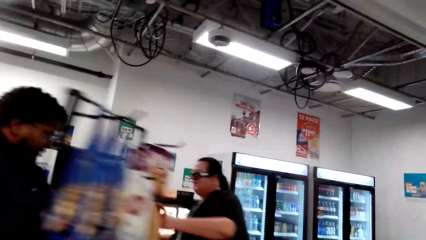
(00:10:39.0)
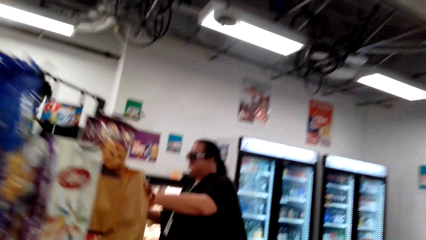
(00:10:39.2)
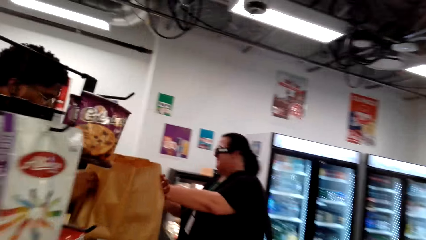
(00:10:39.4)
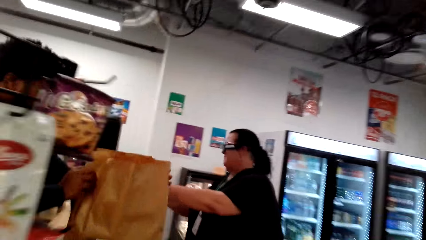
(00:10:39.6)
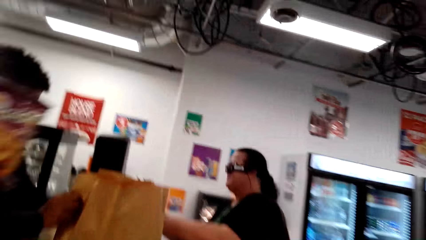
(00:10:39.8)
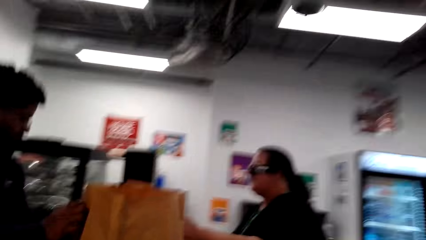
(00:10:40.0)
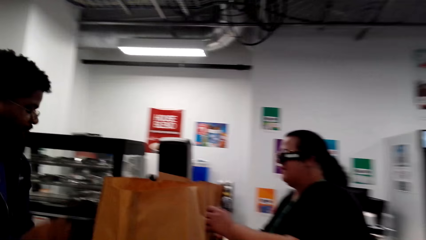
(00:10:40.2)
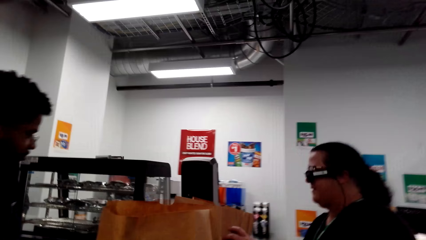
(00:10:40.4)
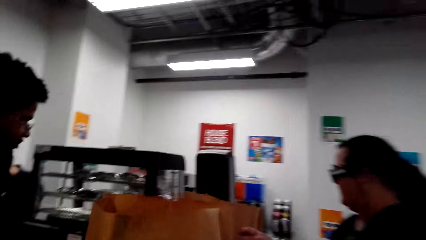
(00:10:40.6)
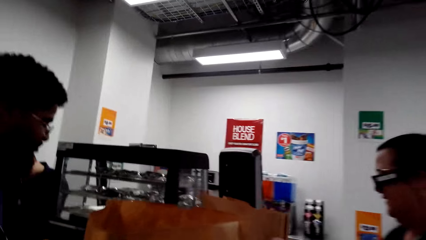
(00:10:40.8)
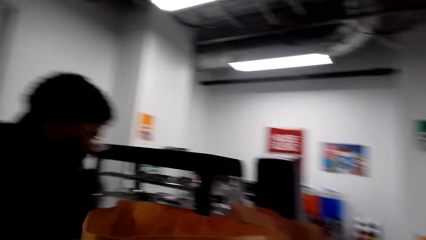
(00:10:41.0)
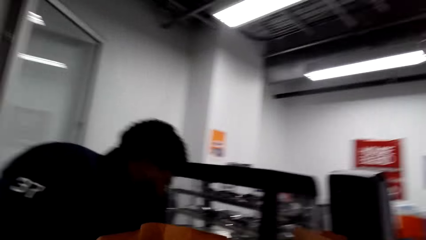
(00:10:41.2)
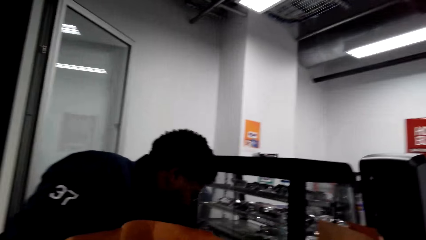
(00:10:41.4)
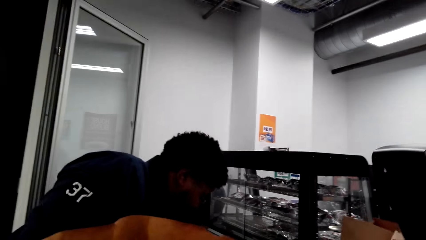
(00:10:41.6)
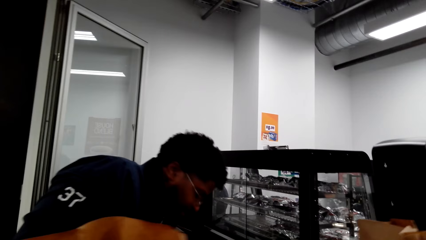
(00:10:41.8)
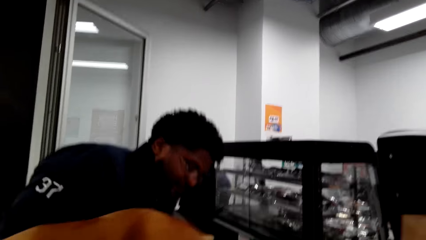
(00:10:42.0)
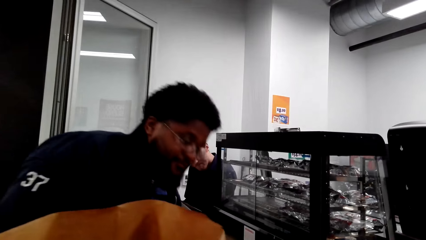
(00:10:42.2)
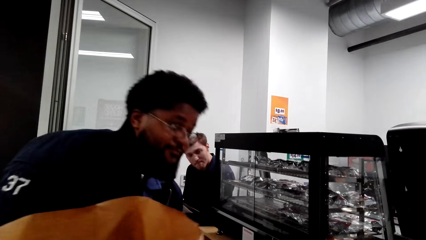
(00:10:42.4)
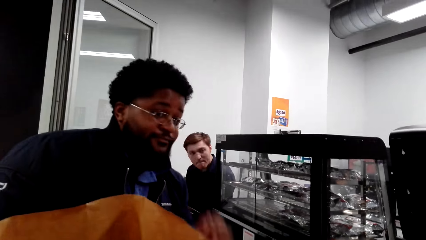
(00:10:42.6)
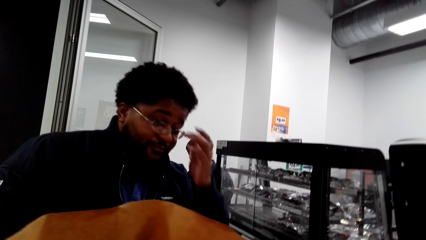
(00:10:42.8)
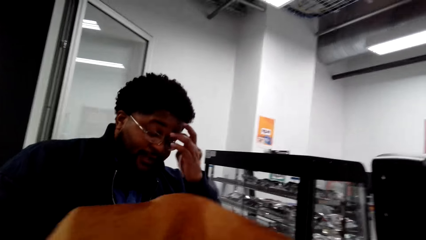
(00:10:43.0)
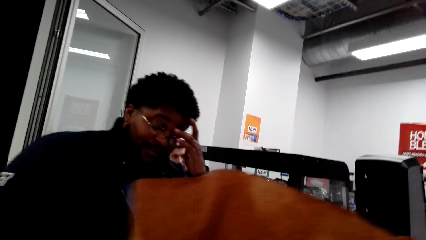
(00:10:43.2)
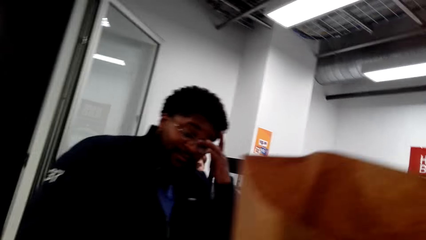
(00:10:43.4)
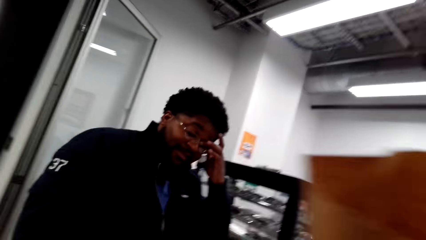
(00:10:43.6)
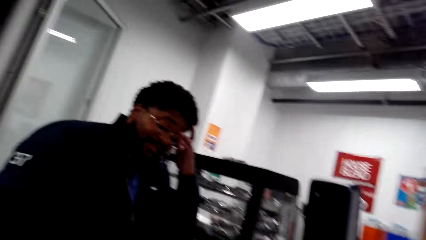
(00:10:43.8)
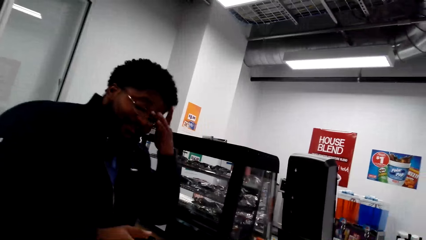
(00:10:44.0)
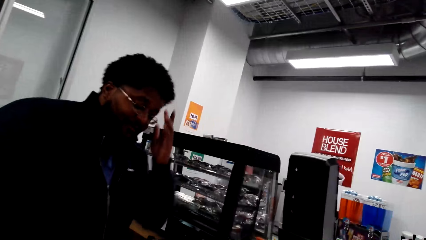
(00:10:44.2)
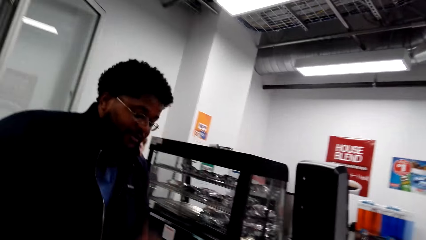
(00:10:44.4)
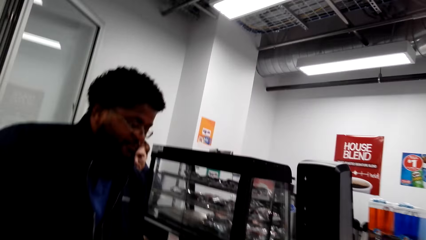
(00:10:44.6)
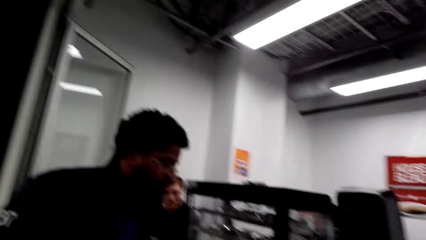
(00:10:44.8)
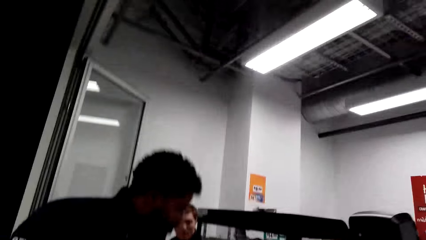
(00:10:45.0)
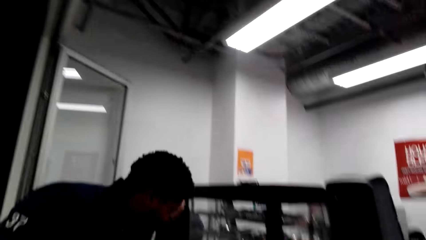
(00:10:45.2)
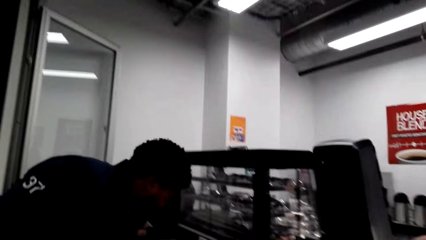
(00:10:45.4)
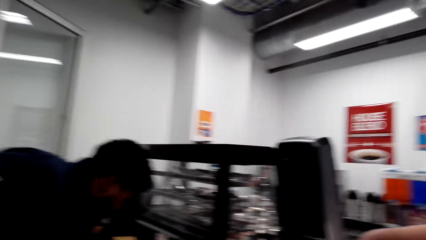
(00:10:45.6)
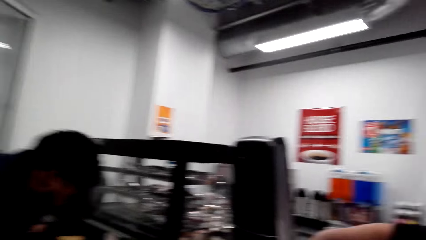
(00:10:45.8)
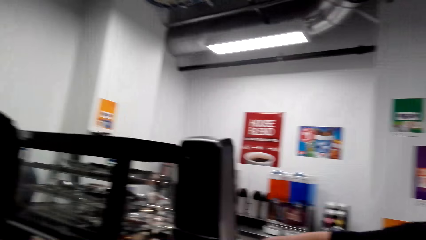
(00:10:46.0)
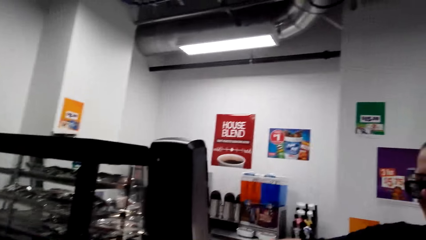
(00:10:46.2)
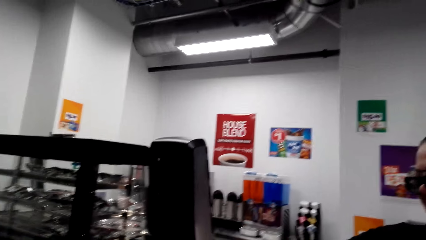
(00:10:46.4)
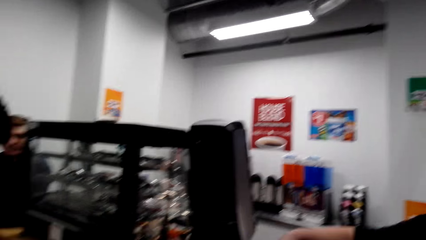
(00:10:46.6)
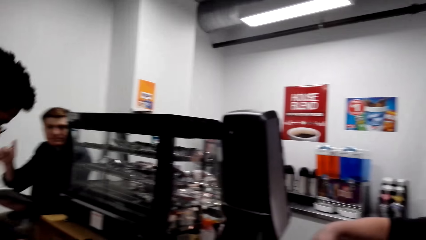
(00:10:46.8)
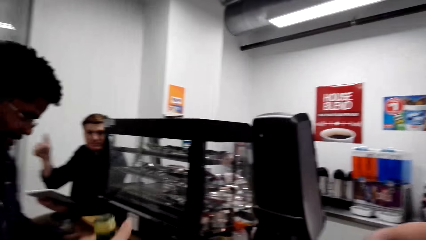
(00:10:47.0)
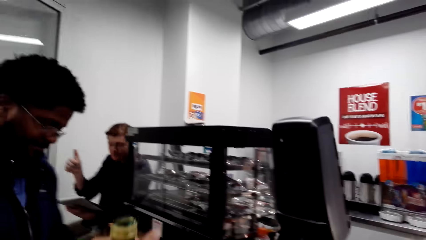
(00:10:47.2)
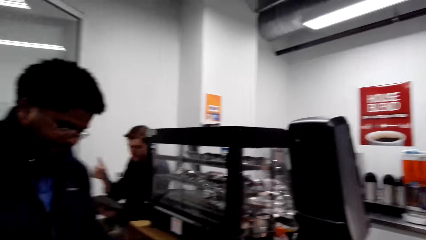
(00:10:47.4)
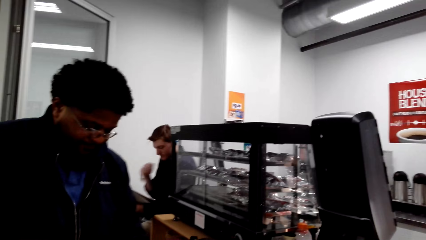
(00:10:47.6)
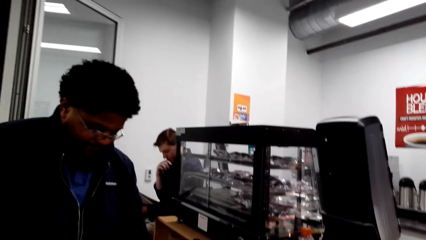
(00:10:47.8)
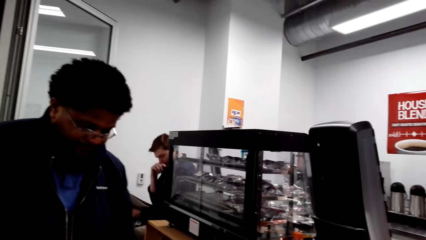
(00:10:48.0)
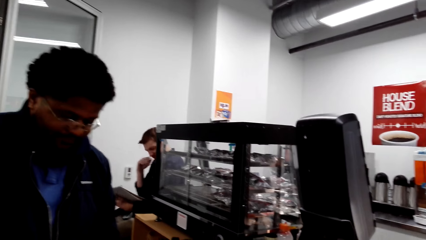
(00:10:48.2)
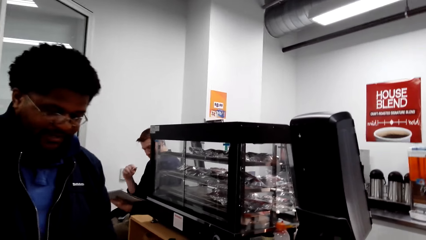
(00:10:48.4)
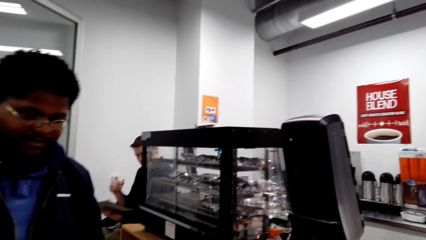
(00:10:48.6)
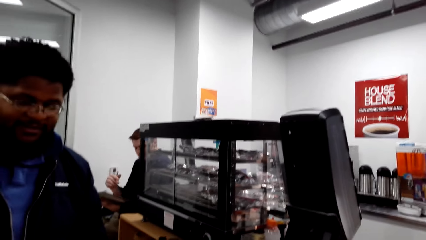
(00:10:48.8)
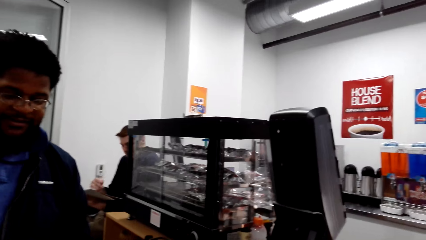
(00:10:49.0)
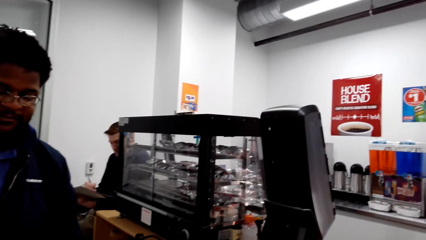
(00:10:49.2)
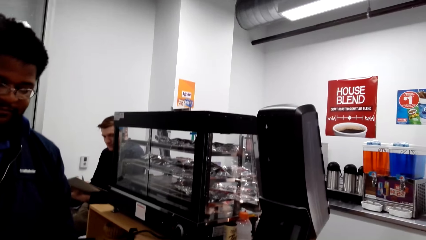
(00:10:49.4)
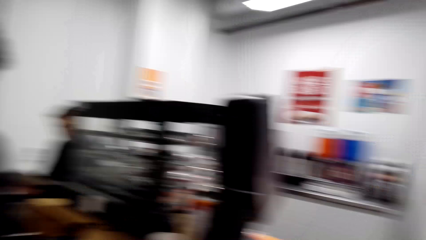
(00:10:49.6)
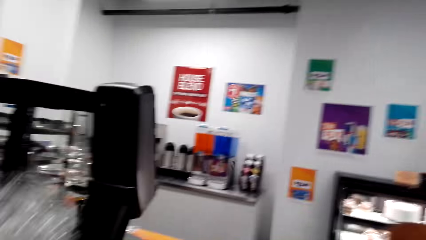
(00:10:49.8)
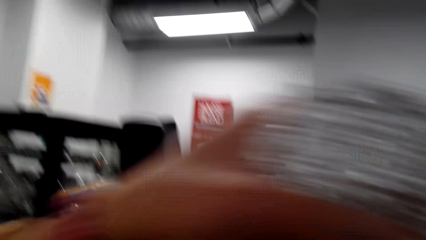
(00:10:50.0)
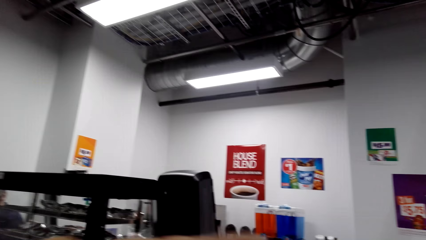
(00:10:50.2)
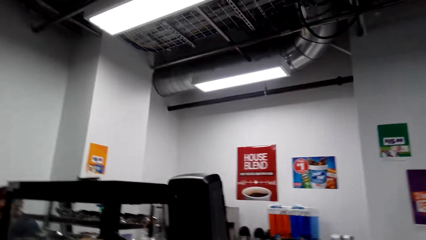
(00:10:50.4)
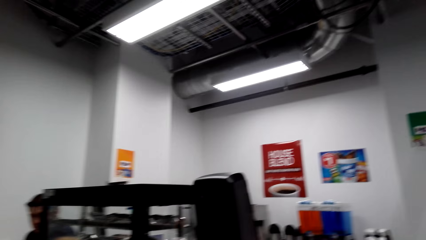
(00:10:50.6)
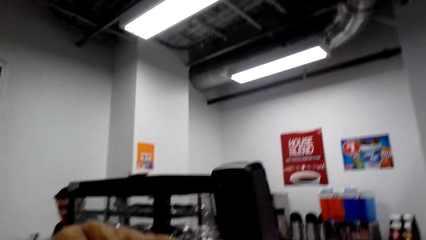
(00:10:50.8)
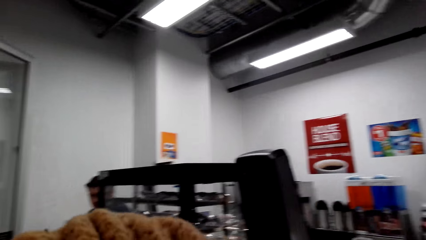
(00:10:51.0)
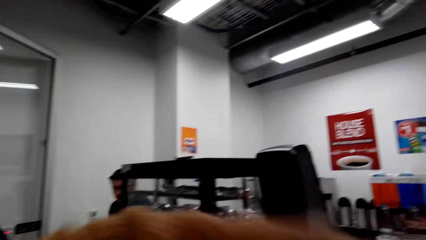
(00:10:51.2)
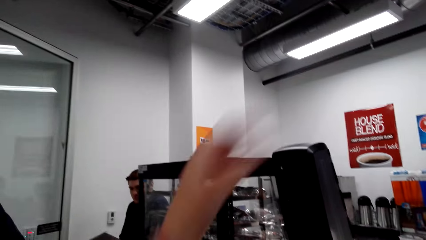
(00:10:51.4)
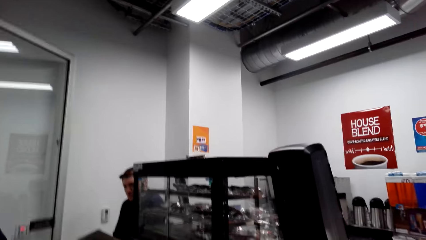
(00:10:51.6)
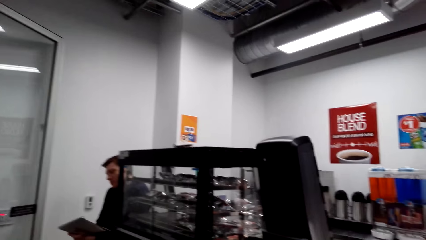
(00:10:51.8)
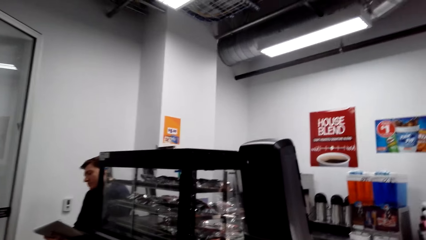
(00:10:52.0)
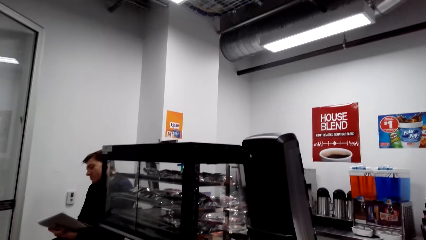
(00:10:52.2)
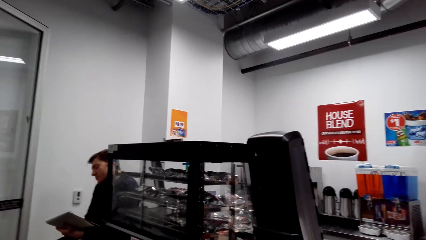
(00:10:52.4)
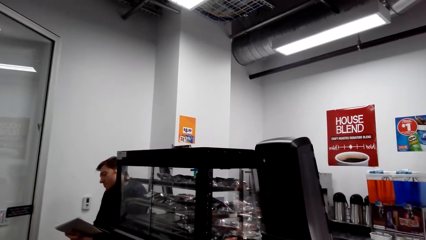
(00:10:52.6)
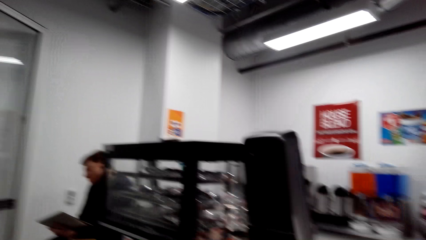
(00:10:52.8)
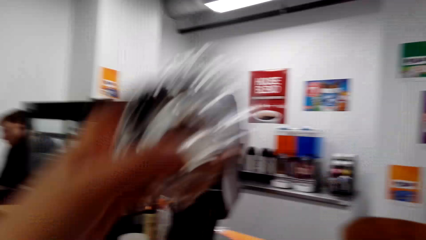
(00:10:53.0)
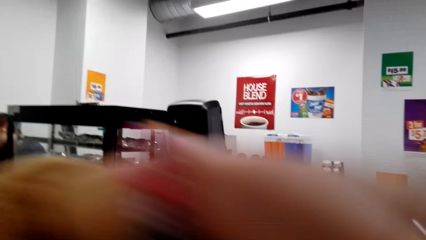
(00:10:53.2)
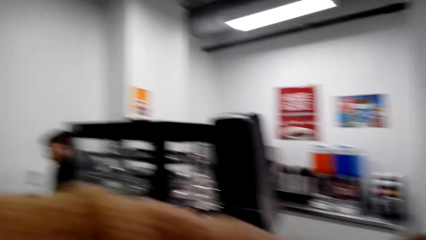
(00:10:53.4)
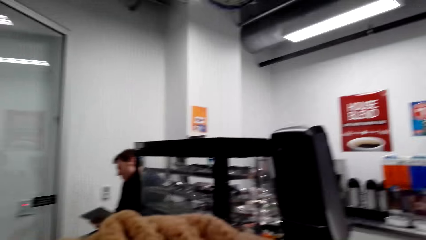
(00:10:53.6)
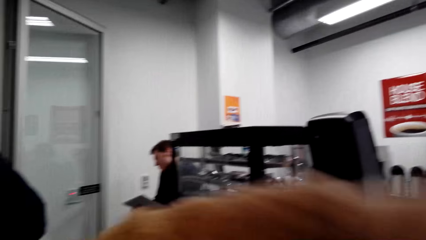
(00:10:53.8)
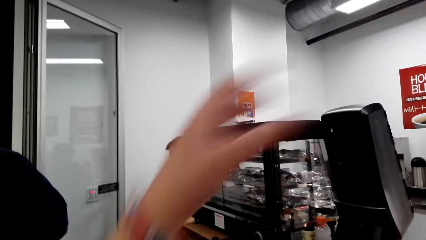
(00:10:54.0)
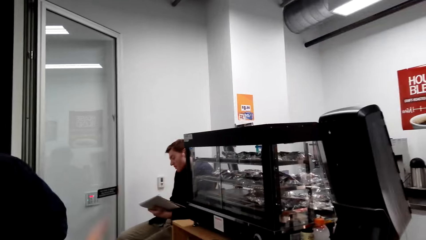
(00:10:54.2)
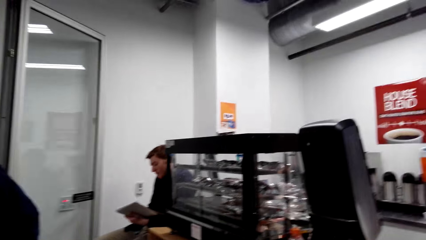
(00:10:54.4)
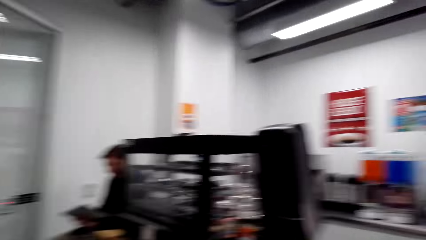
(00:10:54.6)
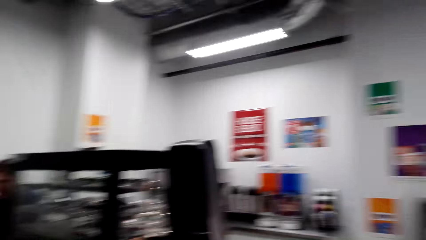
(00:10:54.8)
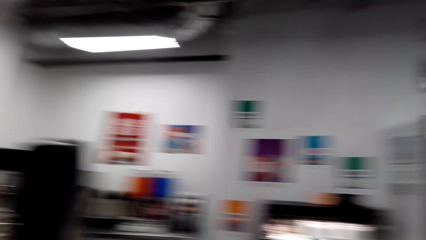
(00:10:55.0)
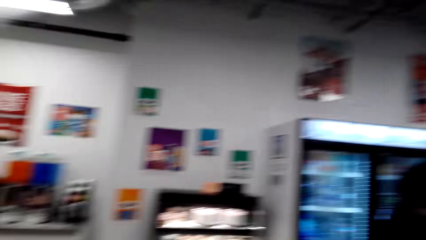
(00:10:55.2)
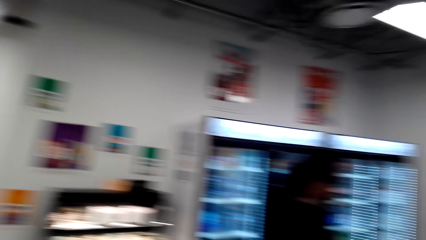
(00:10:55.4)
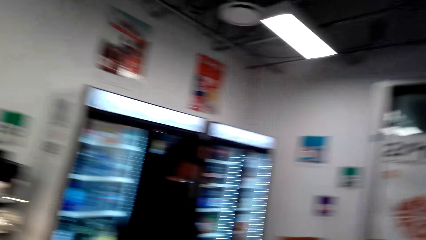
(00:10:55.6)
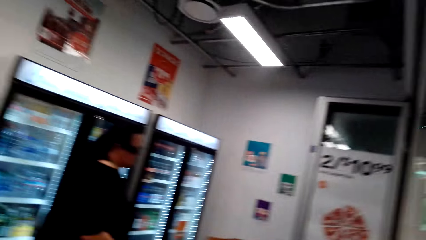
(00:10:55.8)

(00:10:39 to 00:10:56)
The man puts the bag on the desk. The camera wearer walks around the house. The man holds his eye and drops his hand. The camera wearer converses with another man. A third man lifts his thumb finger and drops his hand. The camera wearer puts the aluminium foil in the bag.
